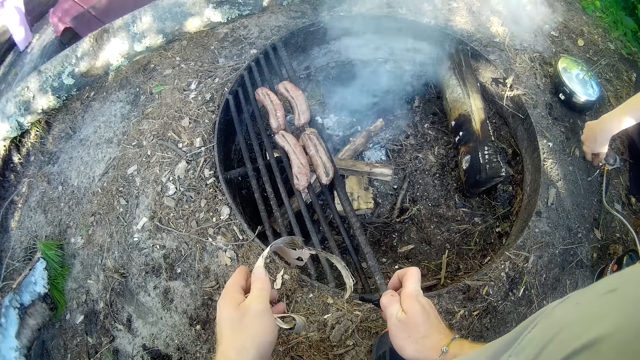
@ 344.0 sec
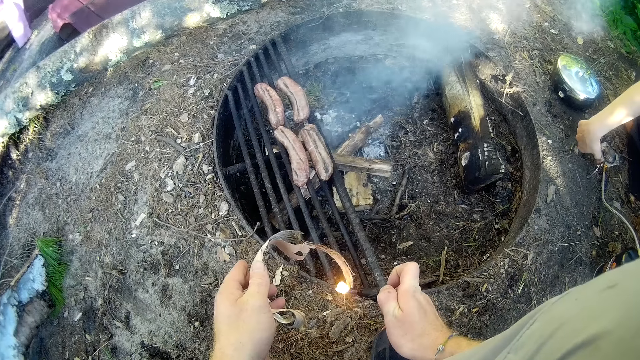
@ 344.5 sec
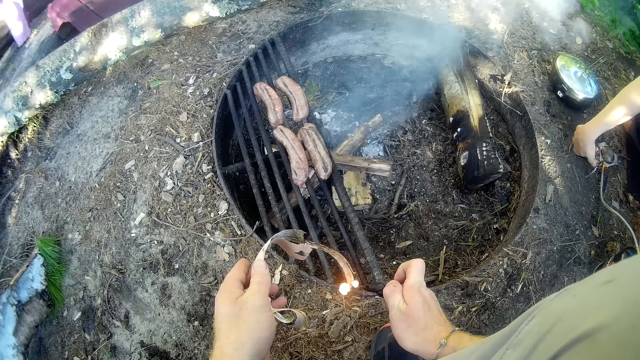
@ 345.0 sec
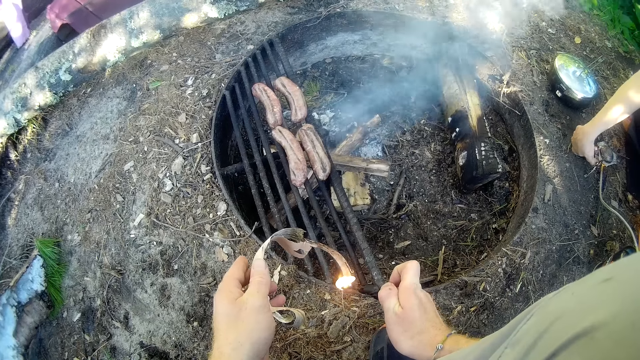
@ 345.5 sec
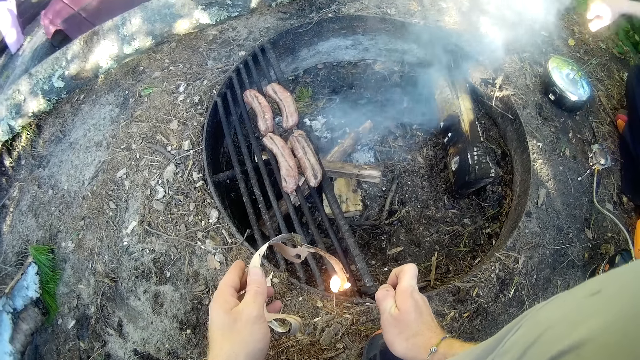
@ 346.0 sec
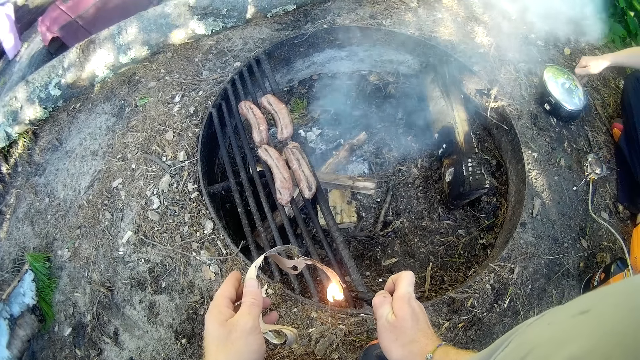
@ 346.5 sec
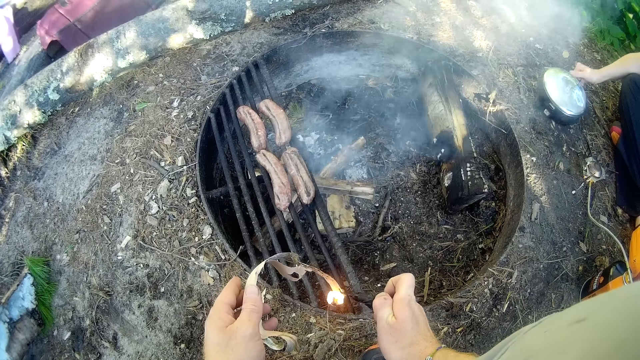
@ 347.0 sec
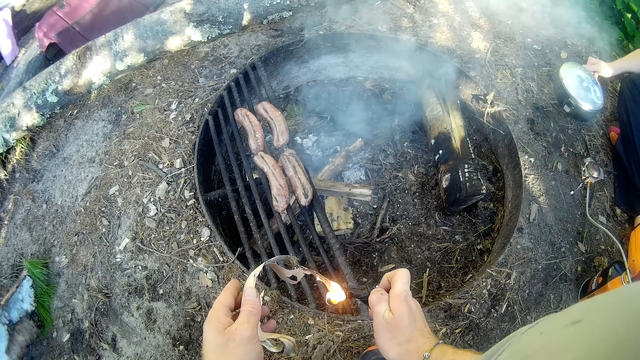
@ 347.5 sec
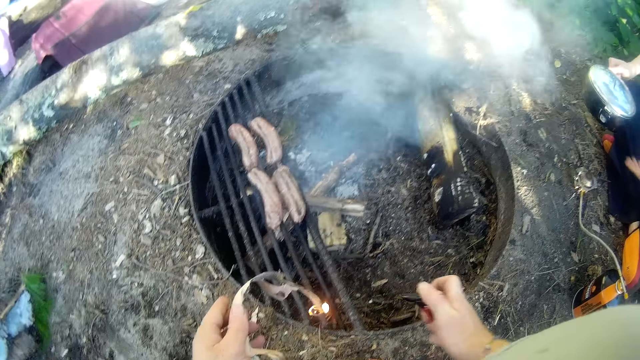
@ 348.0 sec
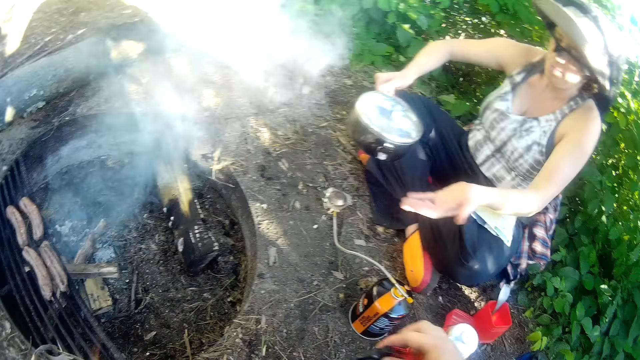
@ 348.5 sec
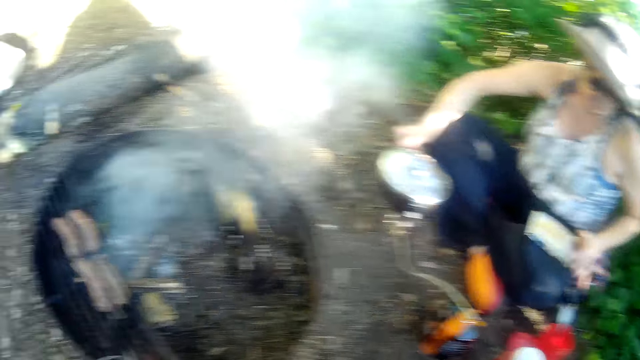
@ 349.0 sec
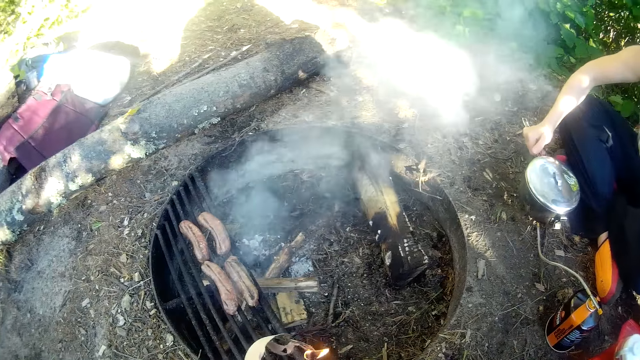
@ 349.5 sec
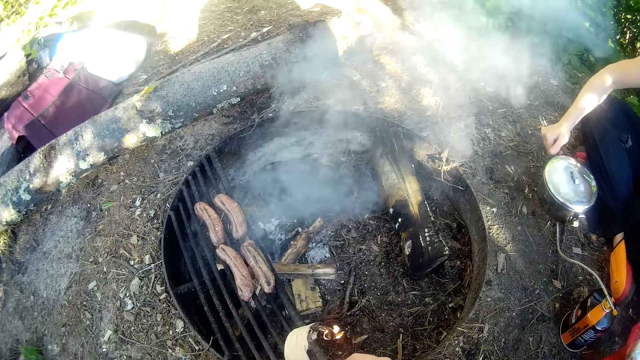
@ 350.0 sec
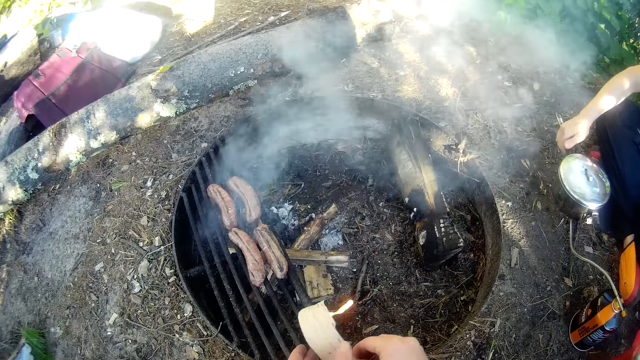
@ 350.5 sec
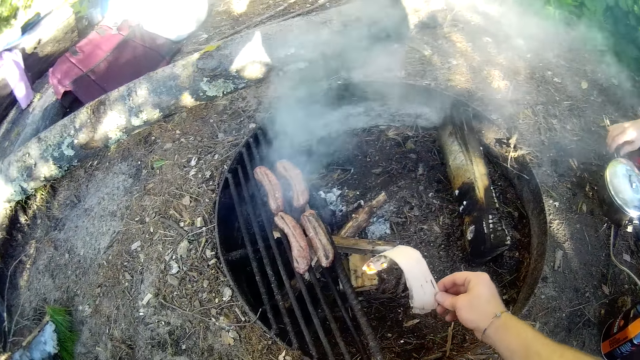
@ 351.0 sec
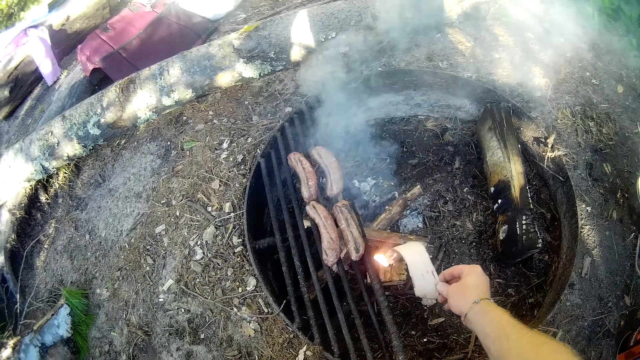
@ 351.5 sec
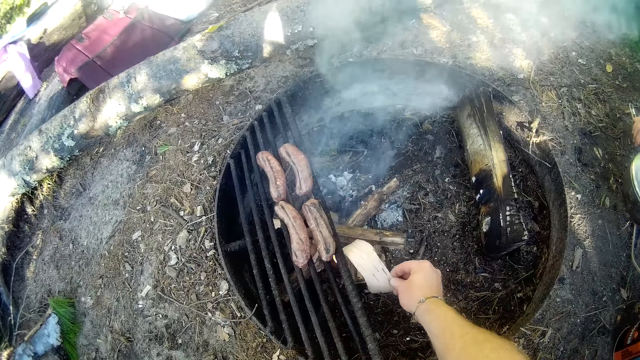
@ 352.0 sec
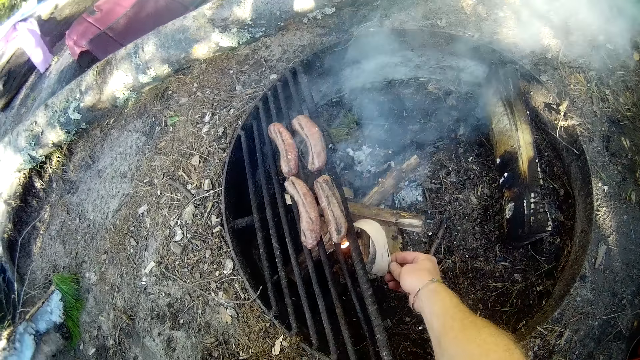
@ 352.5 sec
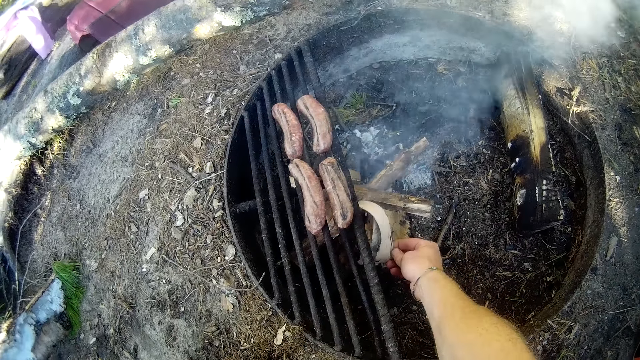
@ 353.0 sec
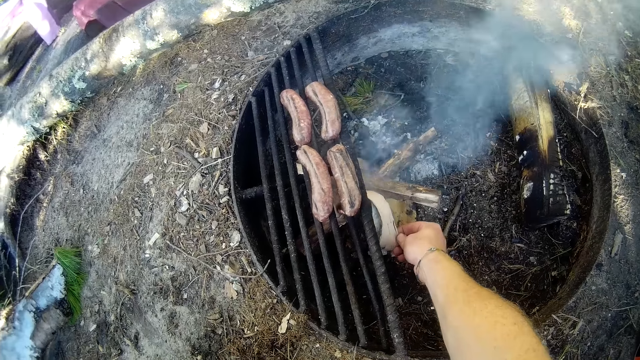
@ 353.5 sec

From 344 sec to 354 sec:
The woman turns on a burner on the floor with her right hand. The camera wearer sets the cut-out piece of wood or bark in his left hand on fire with a lighter in his right hand. The woman sets the pot on the burner on the floor with her right hand. The camera wearer stares at the grill. He places the bark in his right hand. He puts the burning piece of wood into the fire with the other firewood in the grill with his left hand.

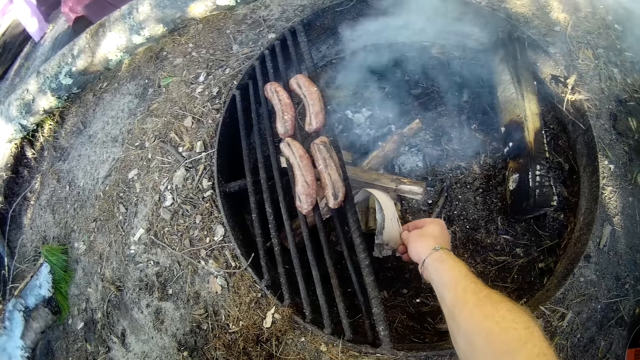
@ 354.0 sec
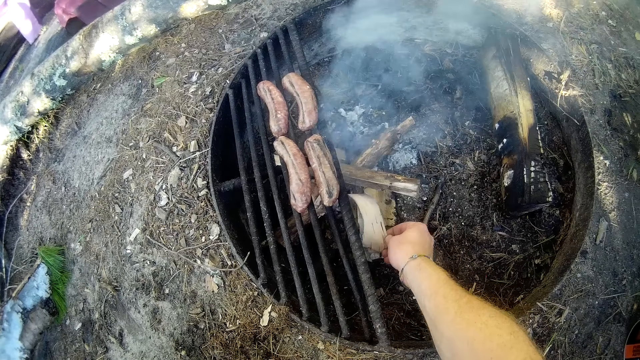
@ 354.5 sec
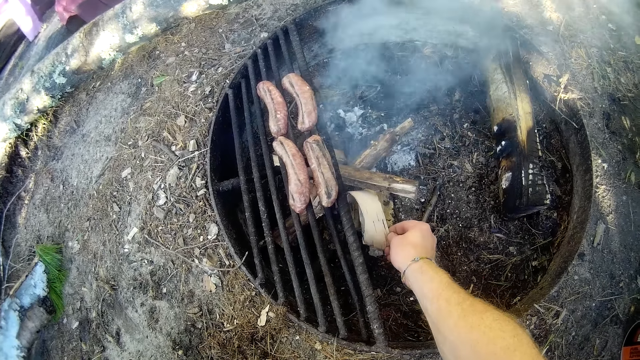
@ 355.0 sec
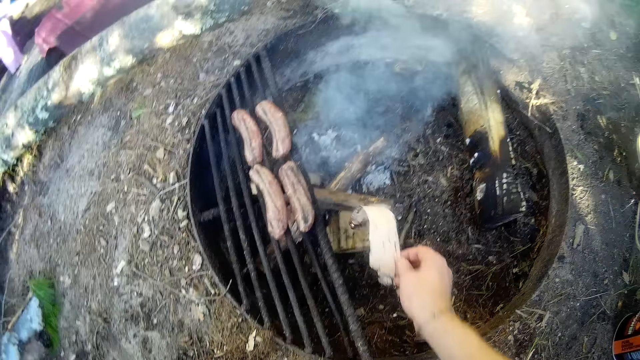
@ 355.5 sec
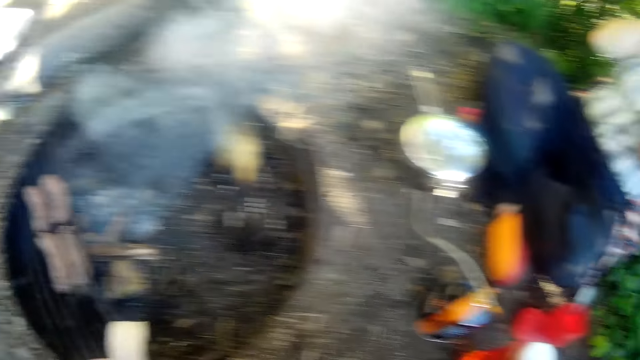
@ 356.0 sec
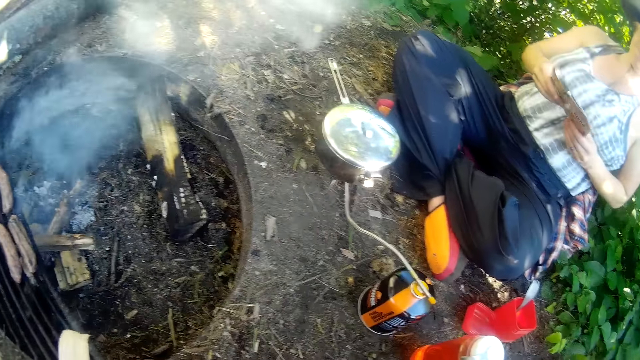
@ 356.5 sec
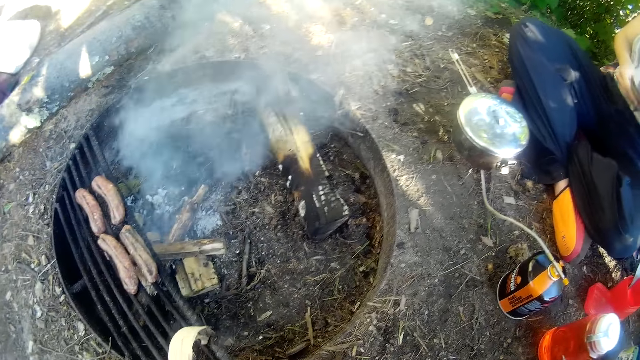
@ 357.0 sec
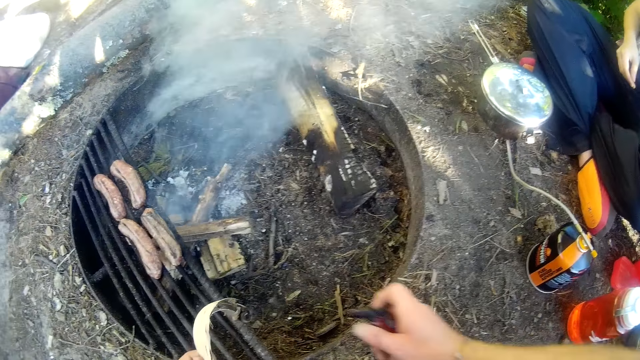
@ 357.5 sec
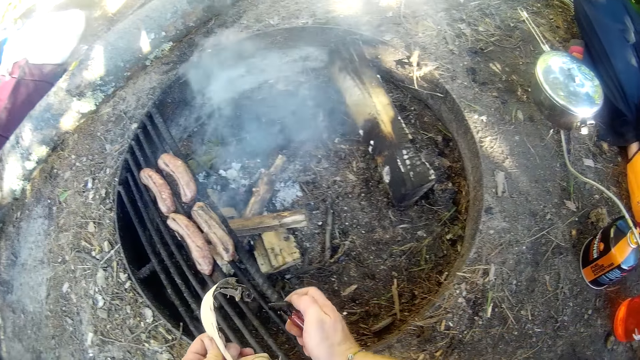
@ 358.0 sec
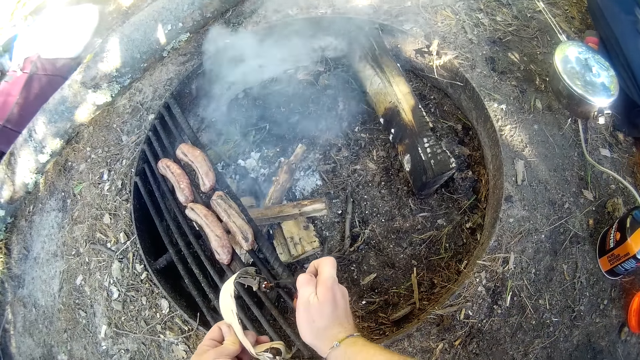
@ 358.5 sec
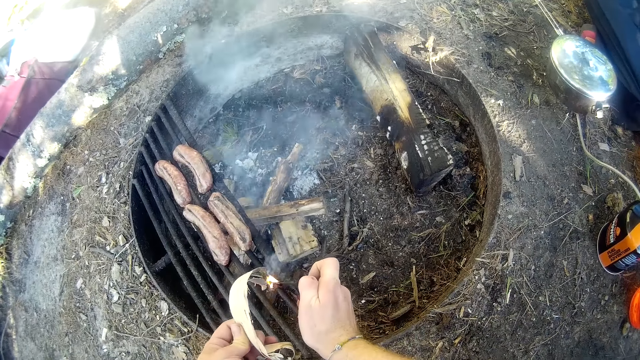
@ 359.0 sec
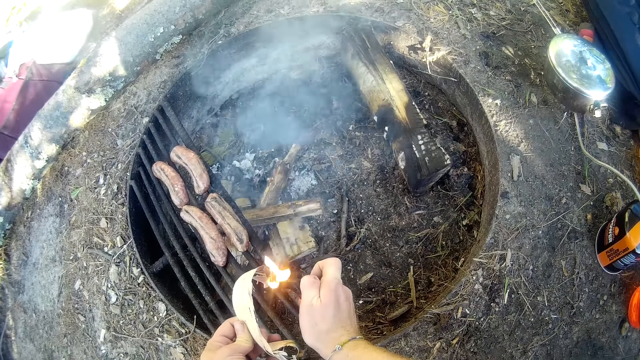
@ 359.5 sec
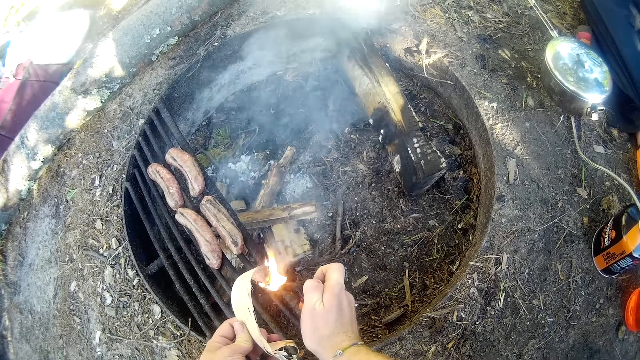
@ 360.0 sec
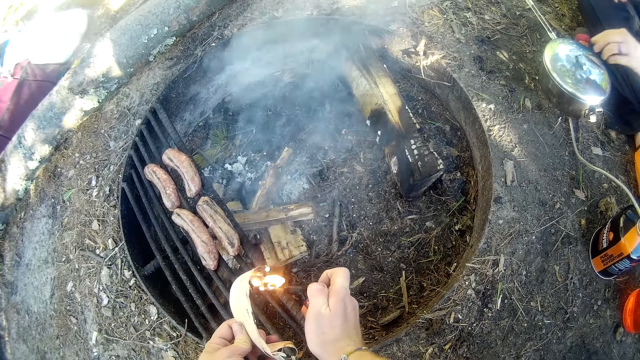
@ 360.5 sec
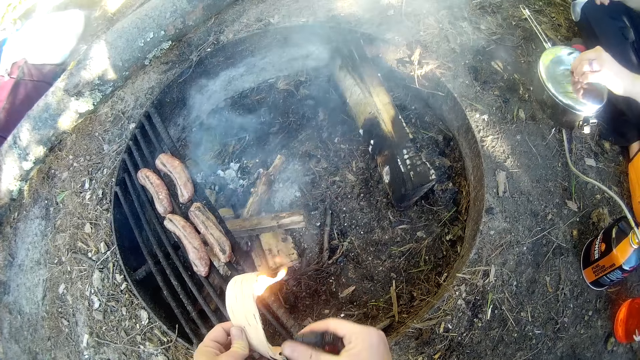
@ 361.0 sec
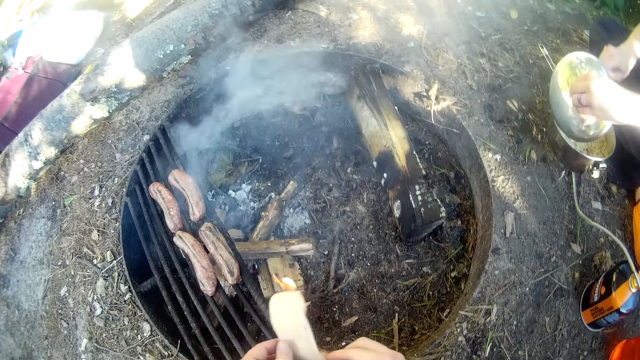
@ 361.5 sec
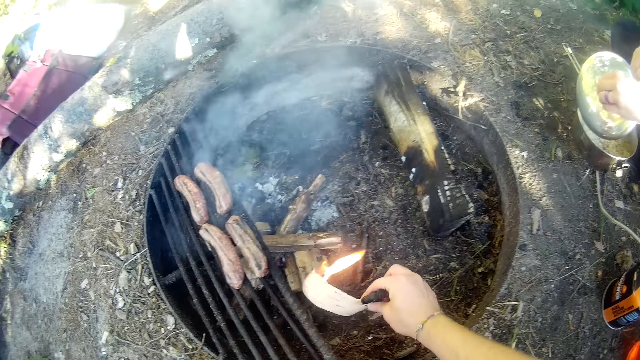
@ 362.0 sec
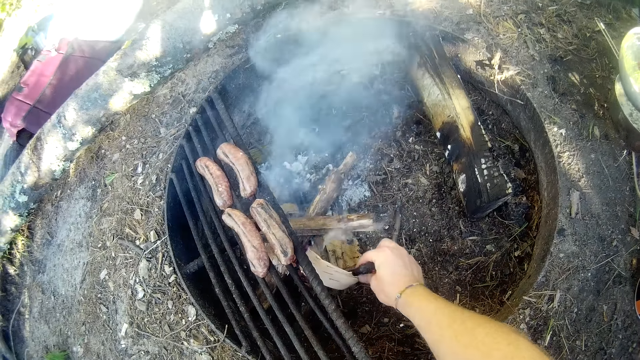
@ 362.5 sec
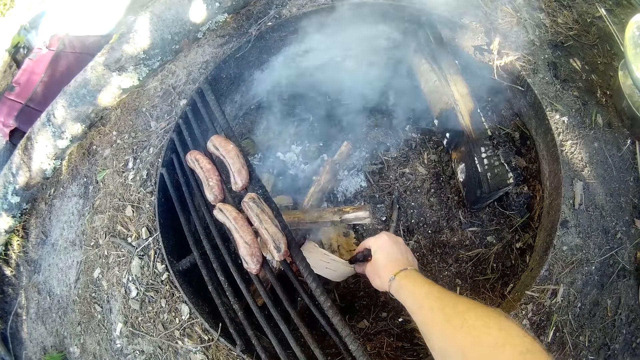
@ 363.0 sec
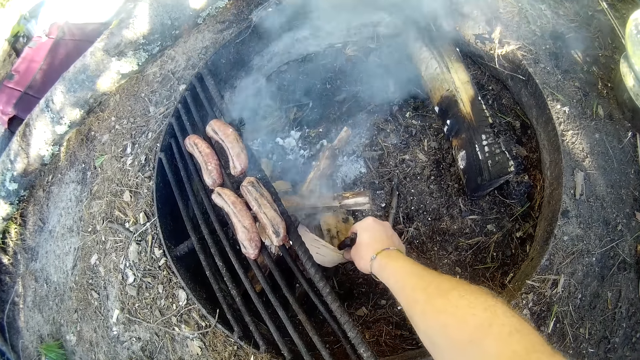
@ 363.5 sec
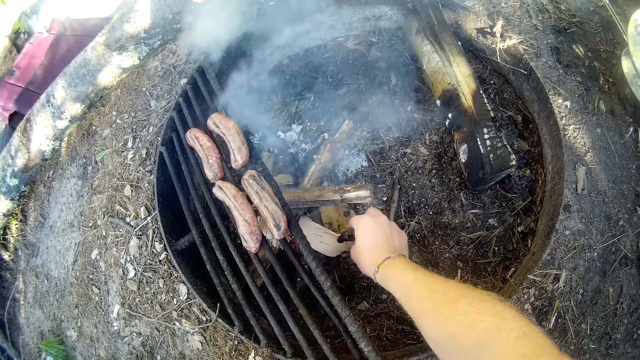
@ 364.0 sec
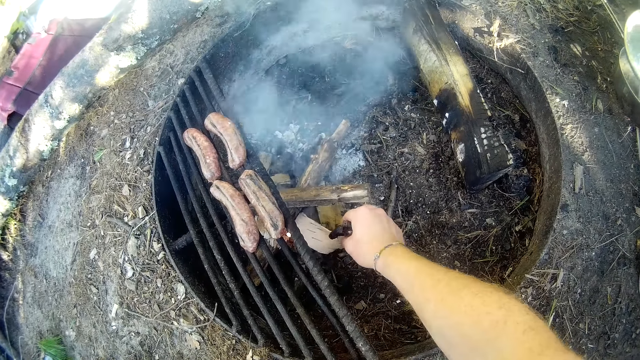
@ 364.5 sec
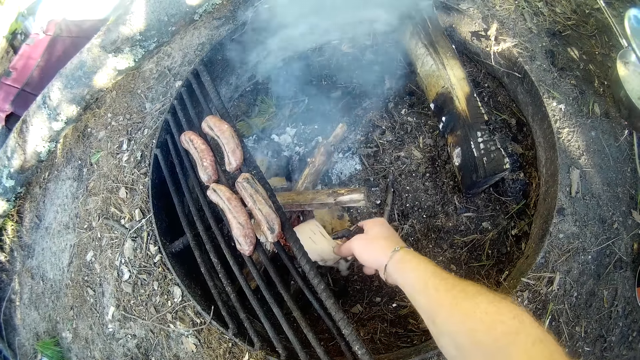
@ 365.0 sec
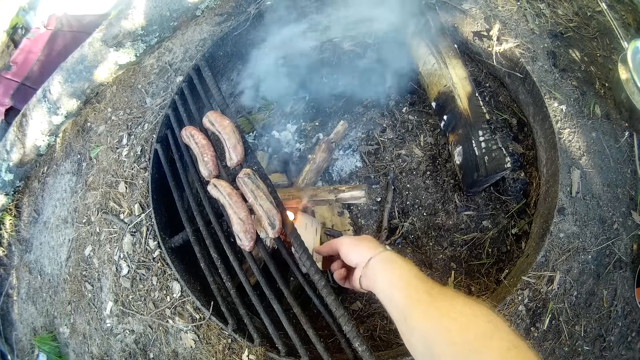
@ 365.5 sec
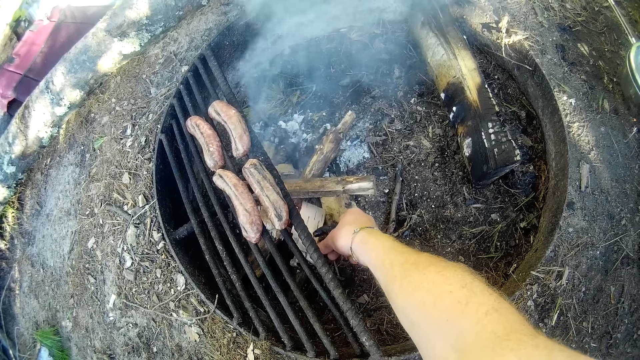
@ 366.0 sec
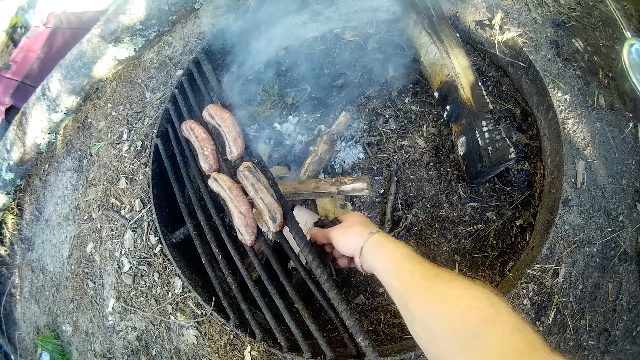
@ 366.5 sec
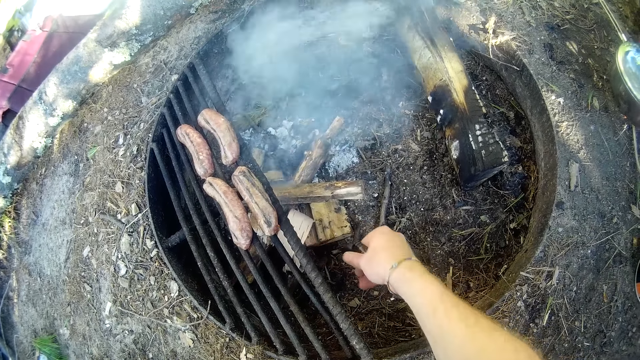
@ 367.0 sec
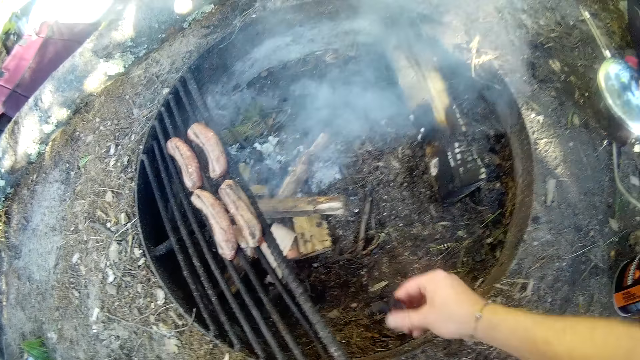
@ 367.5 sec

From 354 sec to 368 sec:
The camera wearer removes the bark from the grill. He places the bark in his left hand. He sets the cut-out piece of wood in his left hand on fire with a lighter in his right hand. A woman opens the pot with her left hand. The camera wearer places the bark in his right hand. He puts the burning piece of wood into the fire with the other firewood in the grill with his left hand. The woman stirs the dish in the pot with a spoon in her right hand. The woman closes the pot with the lid in her left hand.
